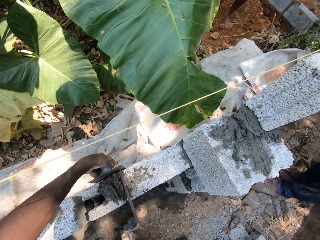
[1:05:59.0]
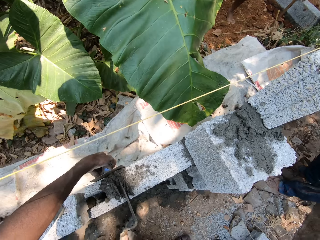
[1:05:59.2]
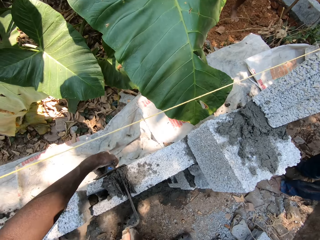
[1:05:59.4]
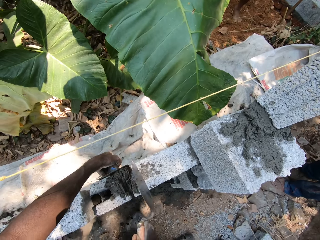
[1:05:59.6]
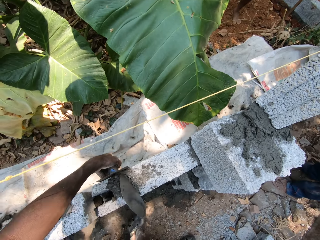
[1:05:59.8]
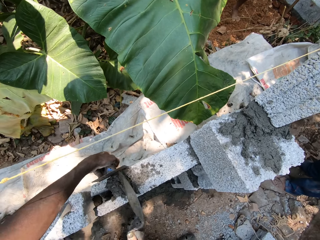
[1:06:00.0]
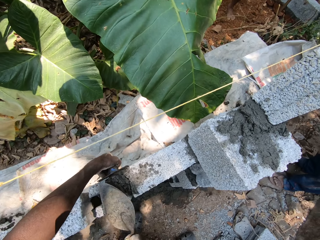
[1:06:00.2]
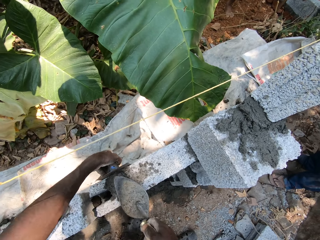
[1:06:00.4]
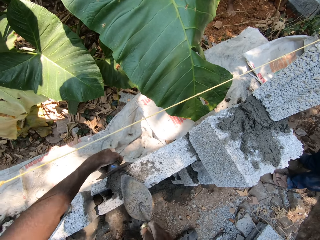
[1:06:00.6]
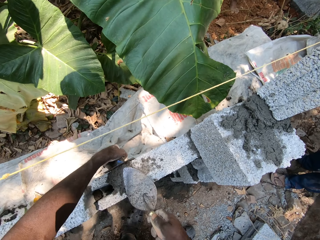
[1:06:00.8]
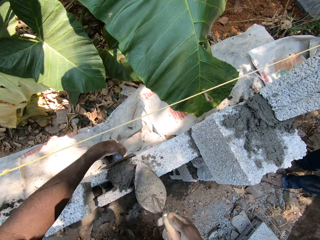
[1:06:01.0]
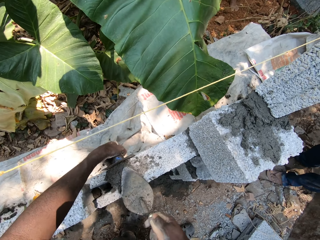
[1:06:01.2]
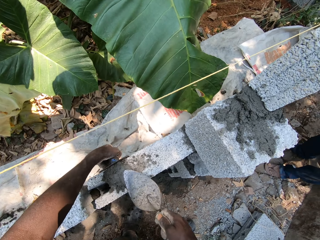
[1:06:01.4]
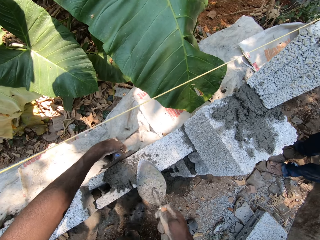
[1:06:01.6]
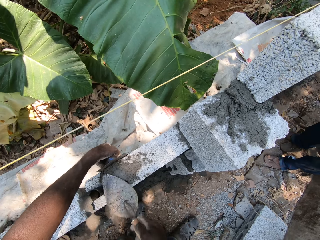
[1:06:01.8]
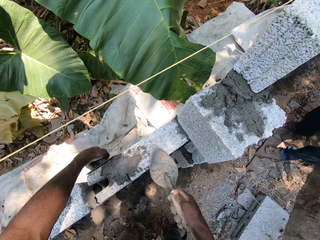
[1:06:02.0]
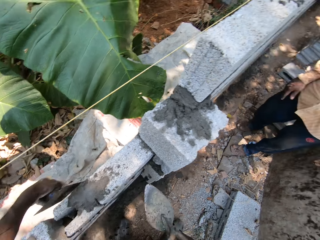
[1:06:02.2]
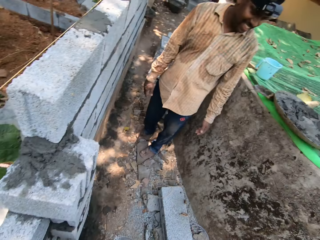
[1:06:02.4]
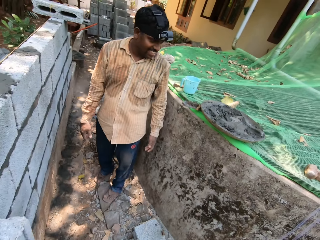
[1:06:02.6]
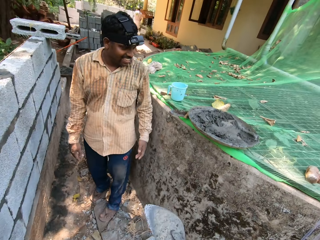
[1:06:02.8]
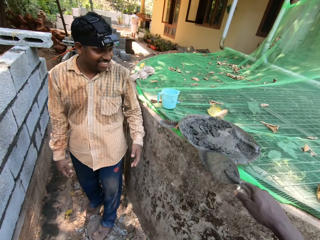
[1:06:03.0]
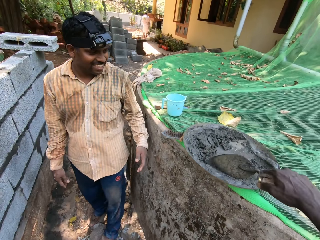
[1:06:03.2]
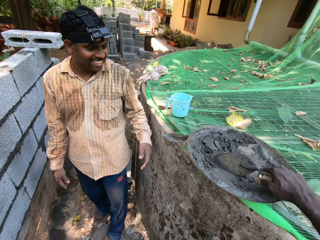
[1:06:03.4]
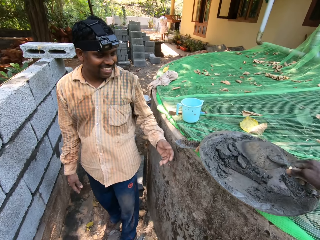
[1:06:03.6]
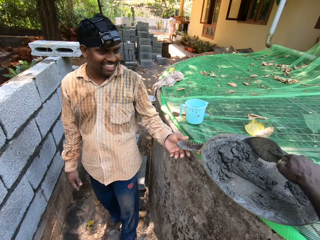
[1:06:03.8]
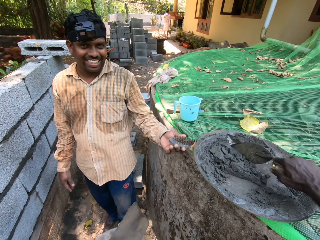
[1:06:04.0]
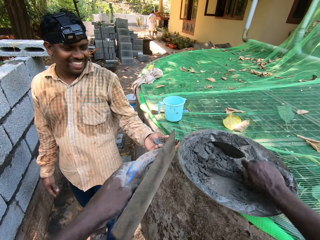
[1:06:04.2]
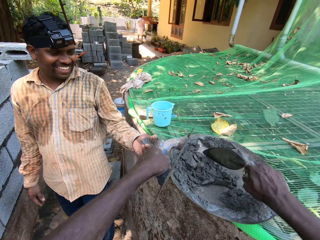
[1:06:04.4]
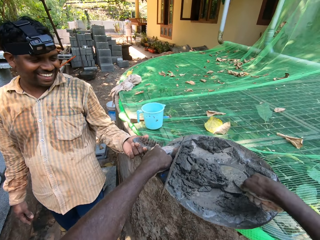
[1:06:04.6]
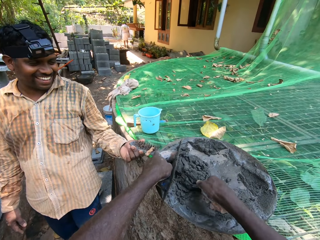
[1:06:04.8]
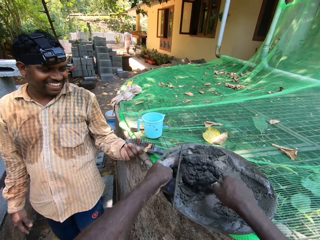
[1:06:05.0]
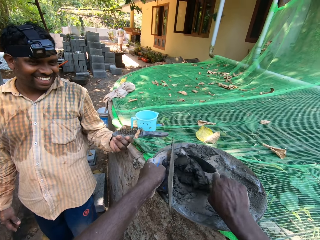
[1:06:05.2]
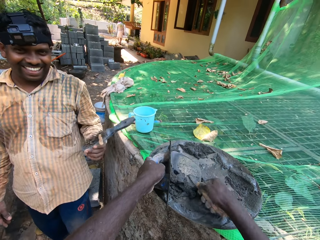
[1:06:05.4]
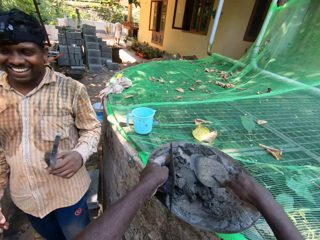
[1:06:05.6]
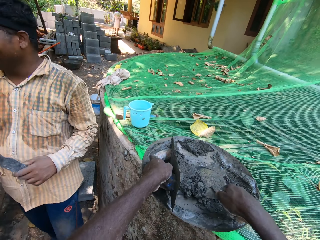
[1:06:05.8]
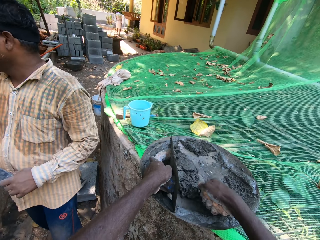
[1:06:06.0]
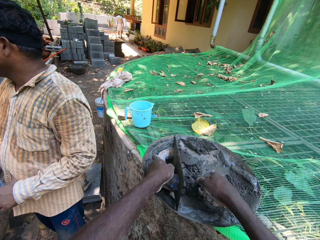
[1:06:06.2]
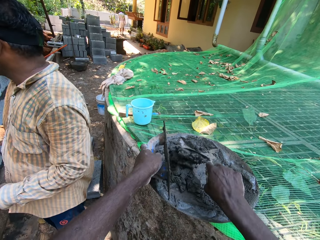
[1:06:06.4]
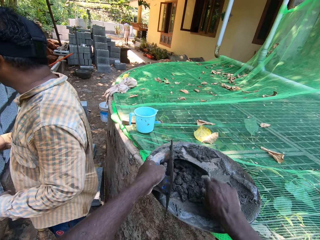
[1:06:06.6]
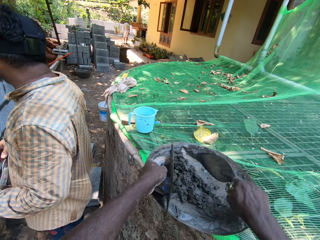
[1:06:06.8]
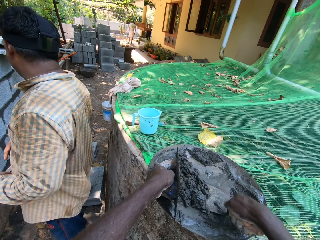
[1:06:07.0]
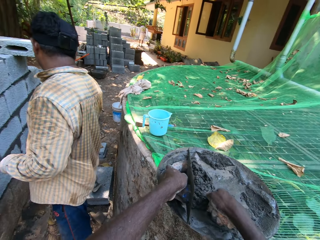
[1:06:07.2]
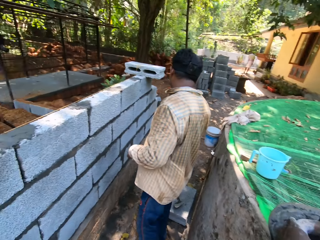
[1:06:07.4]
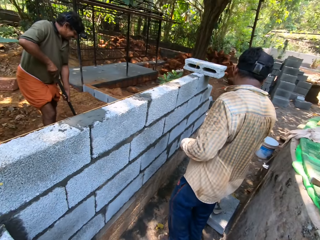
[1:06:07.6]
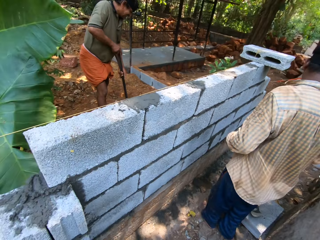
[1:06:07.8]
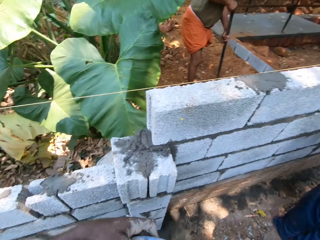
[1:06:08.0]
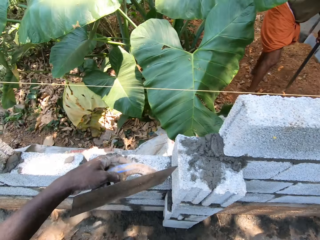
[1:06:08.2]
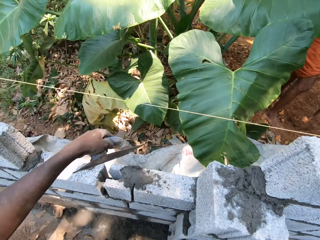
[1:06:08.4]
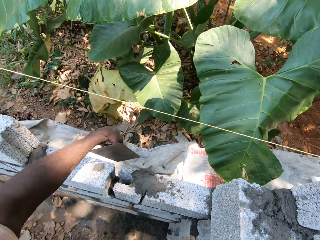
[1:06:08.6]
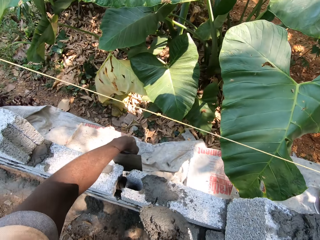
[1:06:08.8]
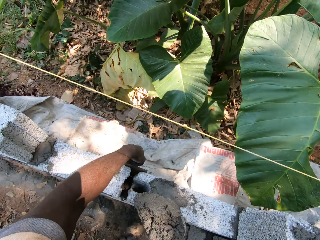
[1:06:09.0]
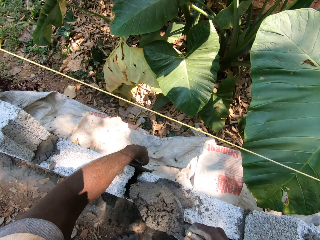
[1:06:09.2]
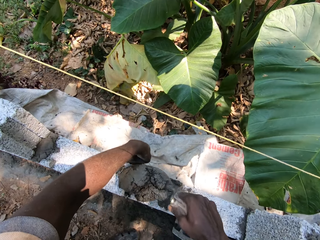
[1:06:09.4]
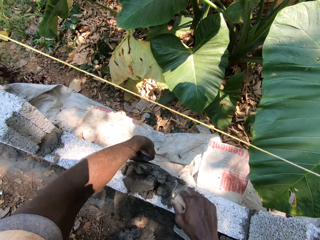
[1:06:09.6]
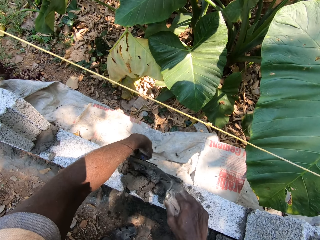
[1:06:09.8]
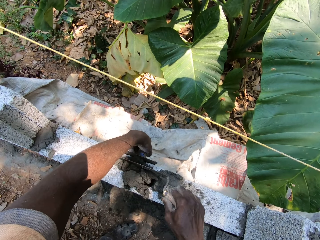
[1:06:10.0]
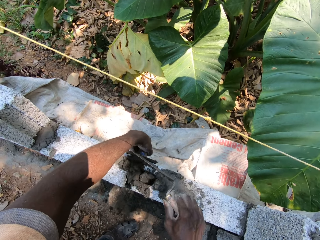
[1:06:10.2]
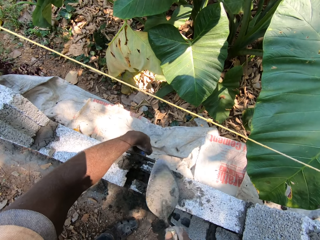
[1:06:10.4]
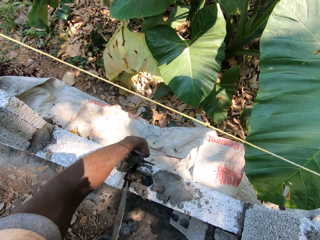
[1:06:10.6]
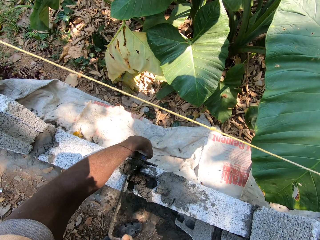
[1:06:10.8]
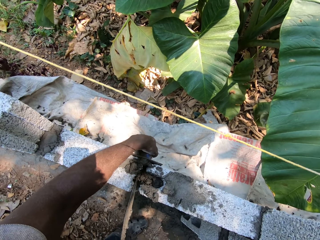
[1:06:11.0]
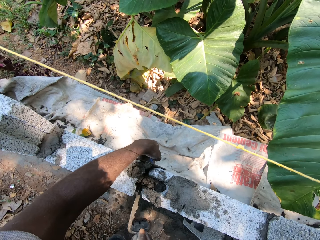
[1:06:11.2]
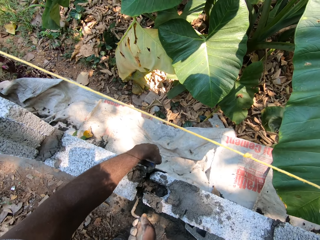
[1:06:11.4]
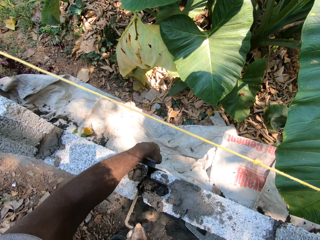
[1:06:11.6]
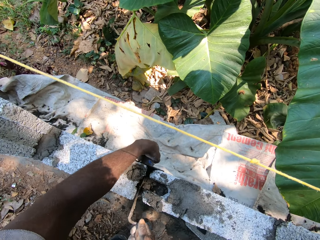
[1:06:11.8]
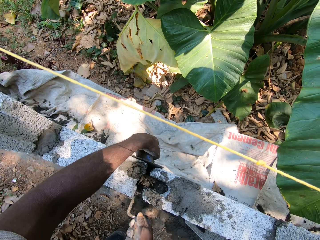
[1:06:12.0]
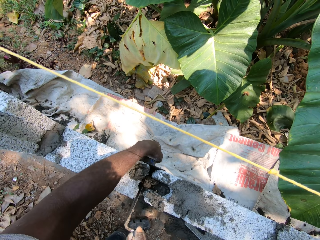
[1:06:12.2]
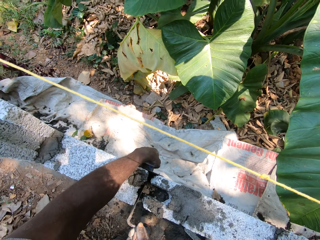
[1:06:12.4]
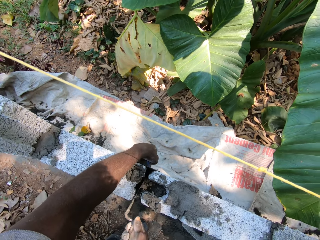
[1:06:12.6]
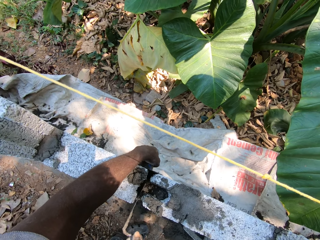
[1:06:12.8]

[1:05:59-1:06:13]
The camera wearer collects cement from the head pan on the construction plate with the trowel in his right hand. He puts the cement on the stone. He plasters cement on the fence with the trowel in his right hand and the plastering trowel in his left hand.

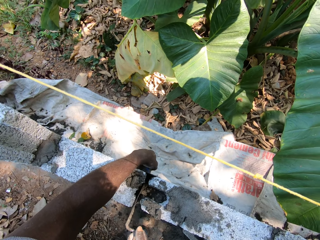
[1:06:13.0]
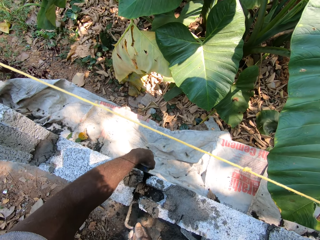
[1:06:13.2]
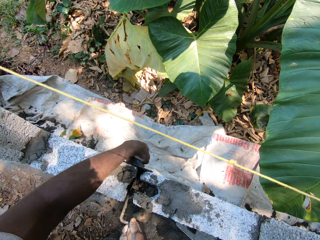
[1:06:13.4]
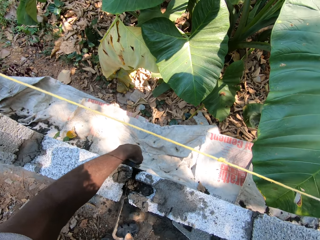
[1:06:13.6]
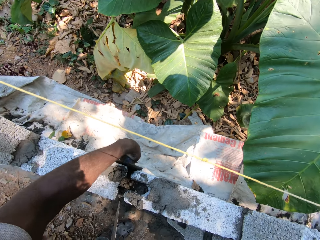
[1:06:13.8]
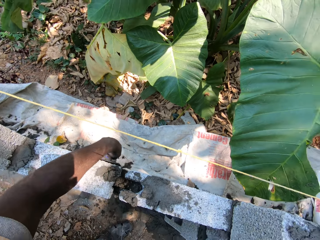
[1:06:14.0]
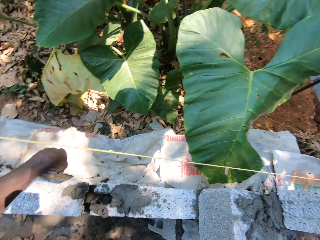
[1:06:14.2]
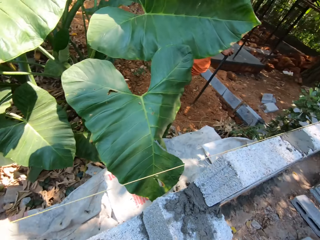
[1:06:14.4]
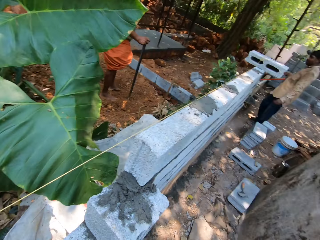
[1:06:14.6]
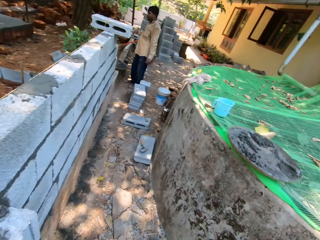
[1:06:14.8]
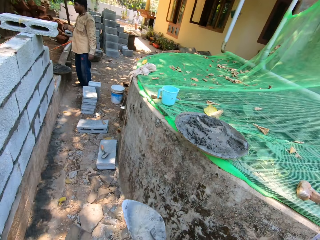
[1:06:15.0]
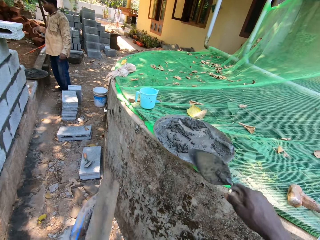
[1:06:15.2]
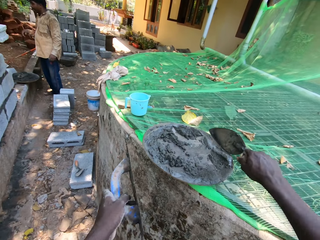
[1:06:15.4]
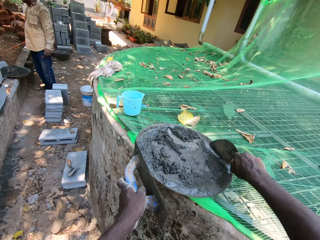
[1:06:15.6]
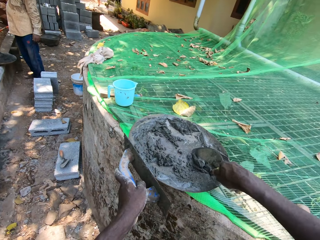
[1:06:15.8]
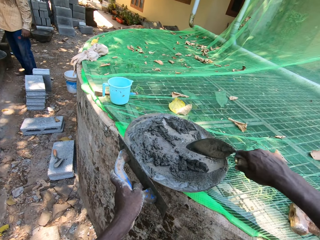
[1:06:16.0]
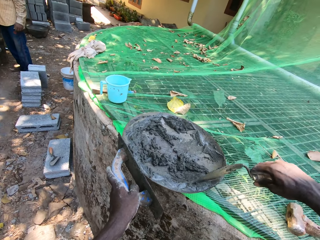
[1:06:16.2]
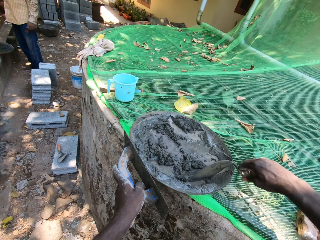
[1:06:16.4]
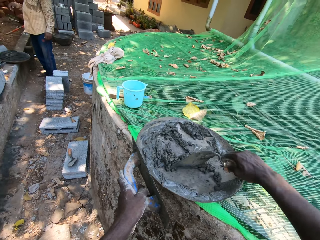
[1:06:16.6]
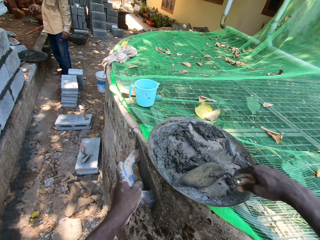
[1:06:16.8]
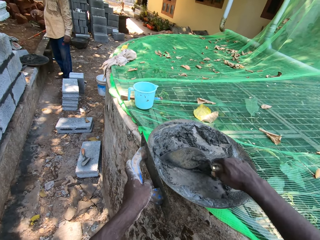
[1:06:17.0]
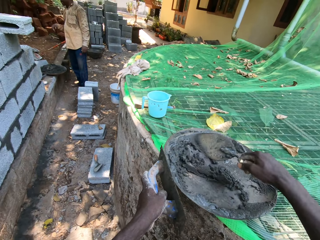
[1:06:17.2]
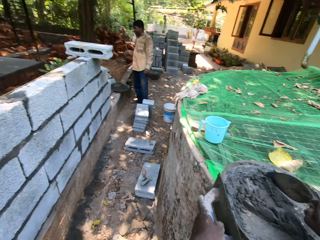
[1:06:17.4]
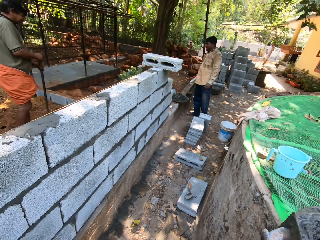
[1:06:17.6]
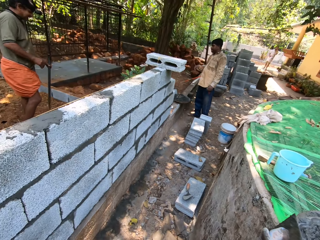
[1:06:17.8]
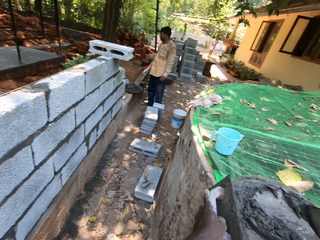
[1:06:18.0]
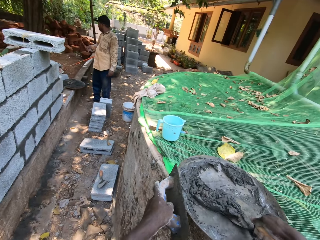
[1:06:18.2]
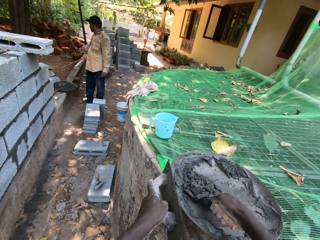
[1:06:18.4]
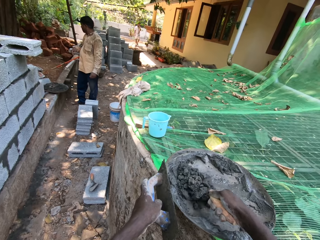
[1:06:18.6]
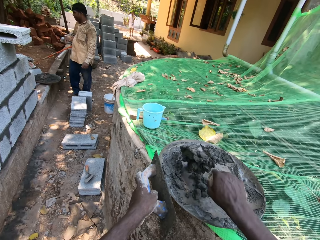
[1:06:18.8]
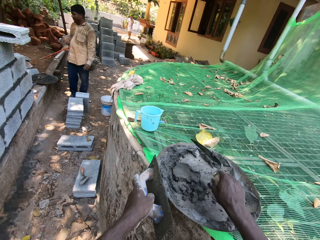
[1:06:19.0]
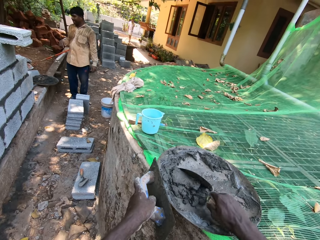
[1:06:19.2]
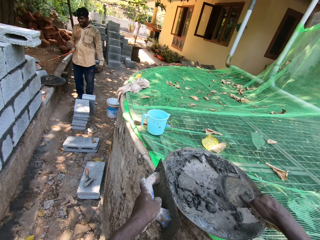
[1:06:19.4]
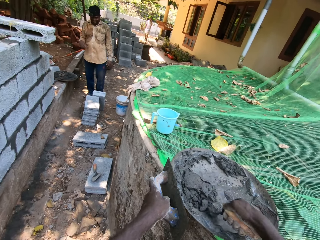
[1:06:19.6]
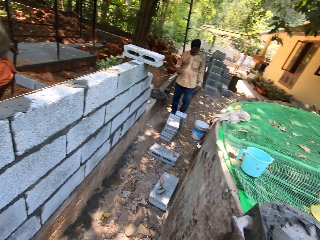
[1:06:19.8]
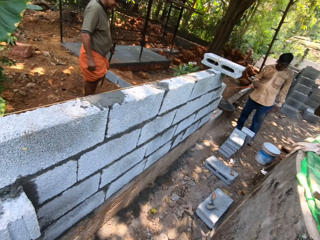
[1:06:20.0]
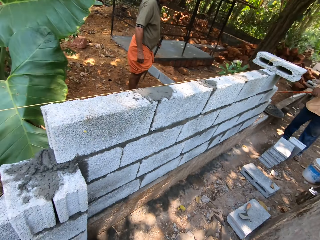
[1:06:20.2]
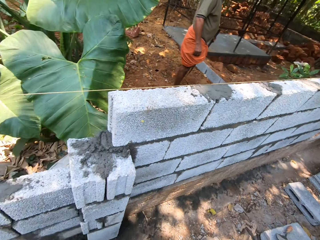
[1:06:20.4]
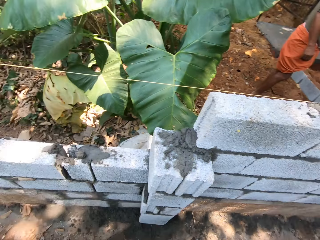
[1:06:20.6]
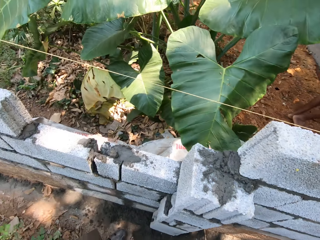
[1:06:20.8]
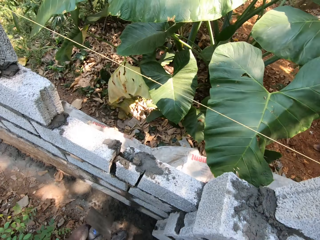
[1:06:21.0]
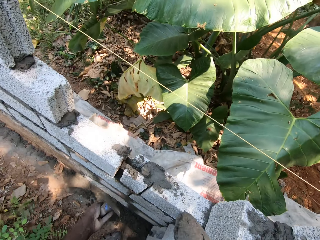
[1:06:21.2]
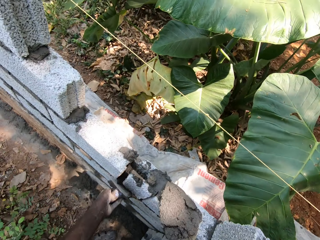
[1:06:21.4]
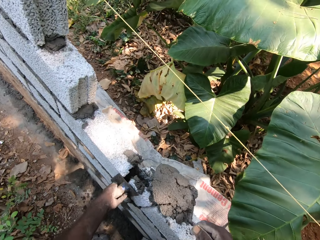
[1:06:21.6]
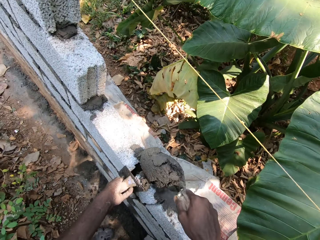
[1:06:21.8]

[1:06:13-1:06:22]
The camera wearer collects cement from the head pan with the trowel in his right hand.
